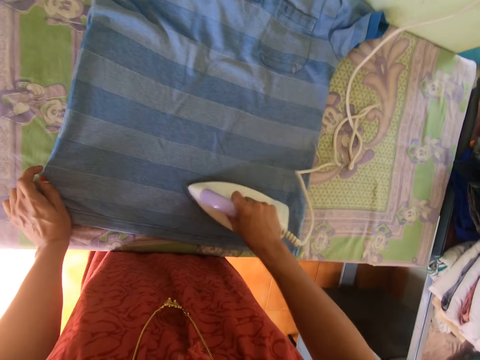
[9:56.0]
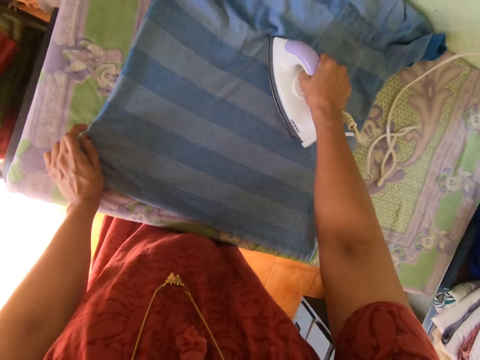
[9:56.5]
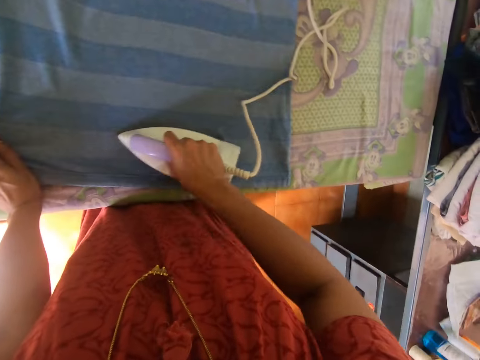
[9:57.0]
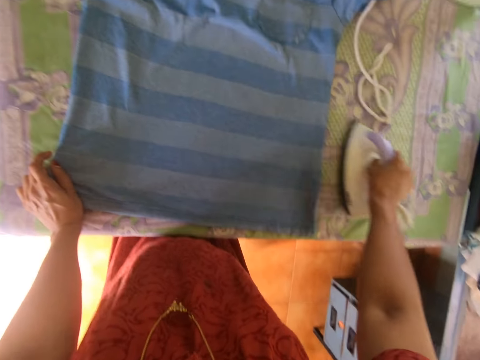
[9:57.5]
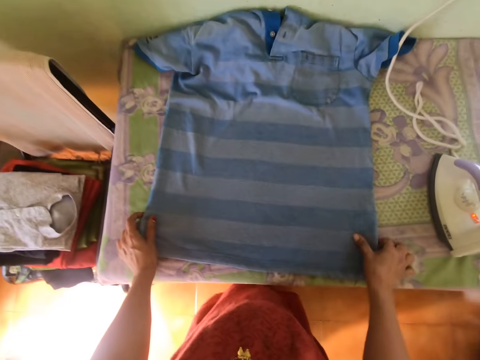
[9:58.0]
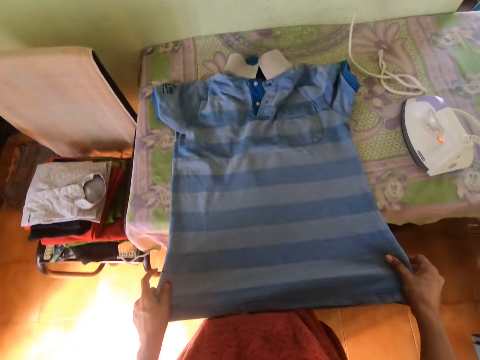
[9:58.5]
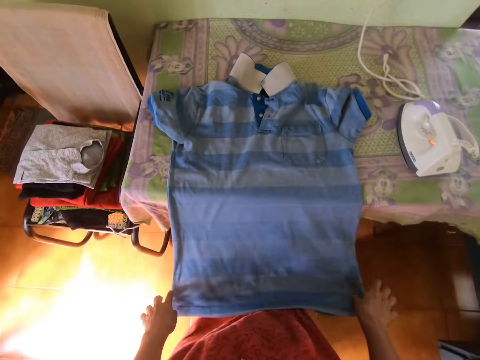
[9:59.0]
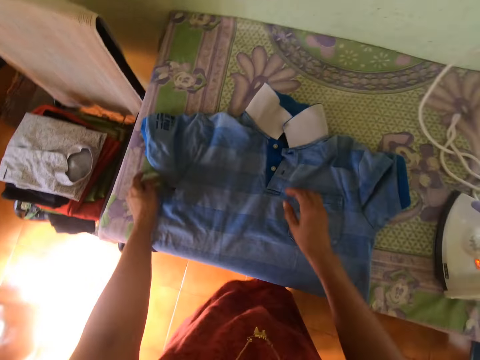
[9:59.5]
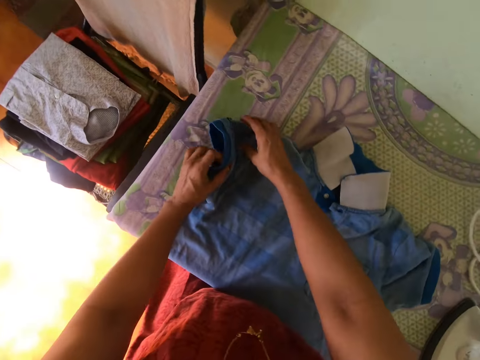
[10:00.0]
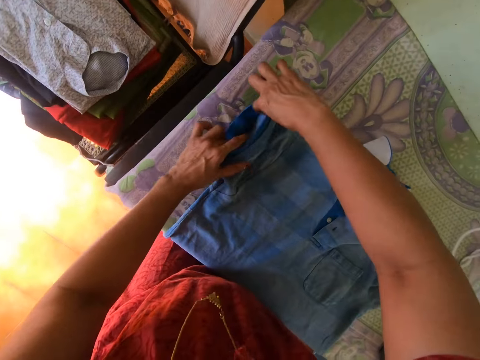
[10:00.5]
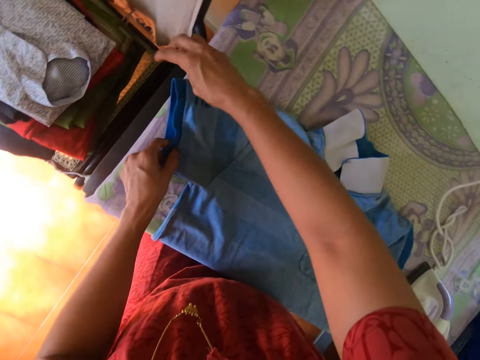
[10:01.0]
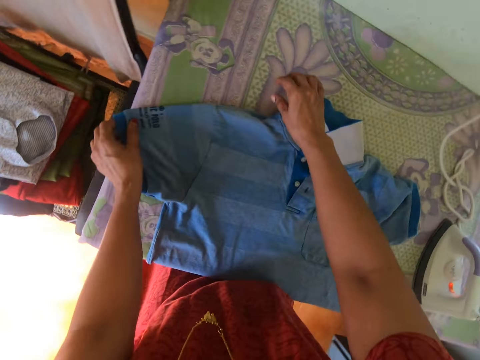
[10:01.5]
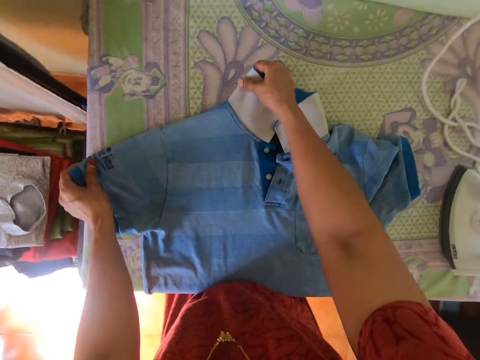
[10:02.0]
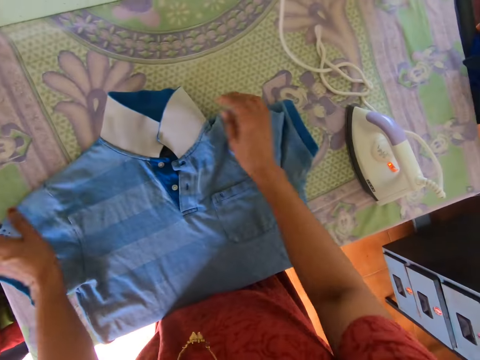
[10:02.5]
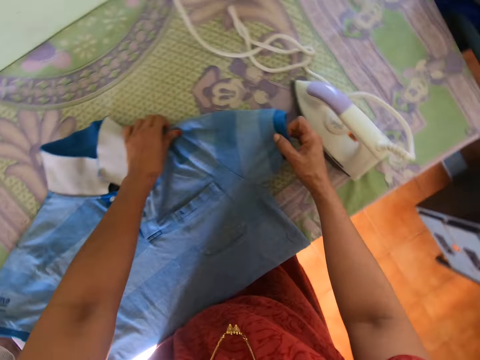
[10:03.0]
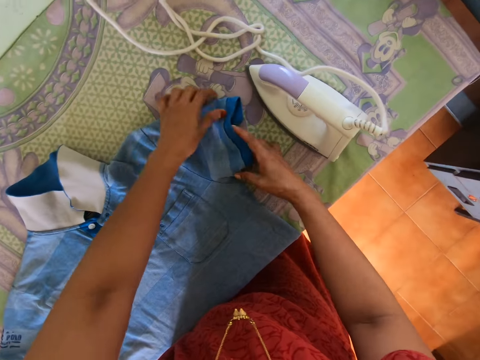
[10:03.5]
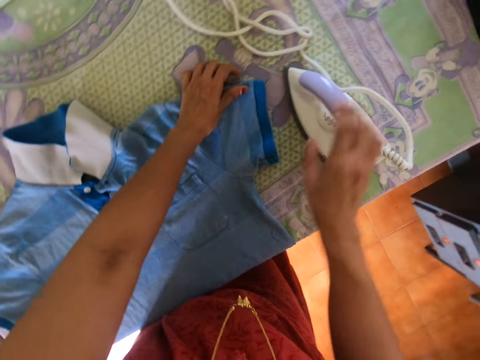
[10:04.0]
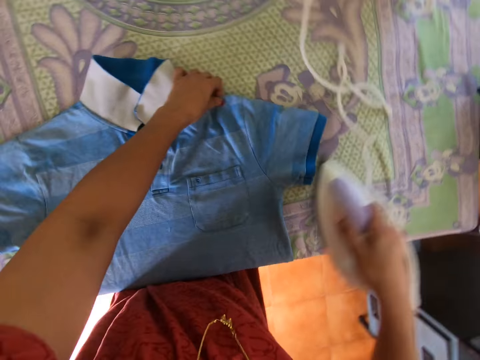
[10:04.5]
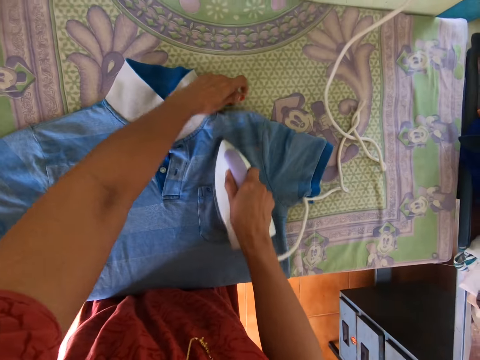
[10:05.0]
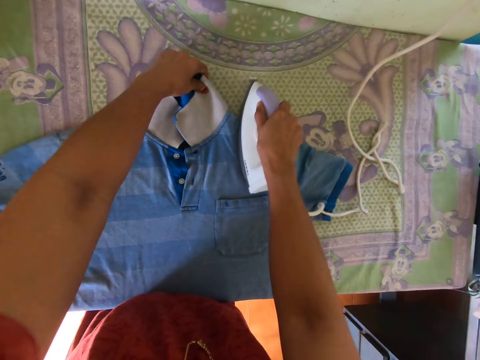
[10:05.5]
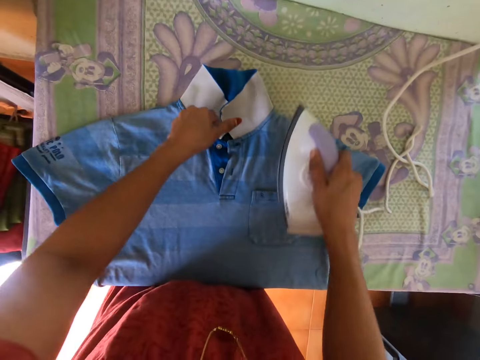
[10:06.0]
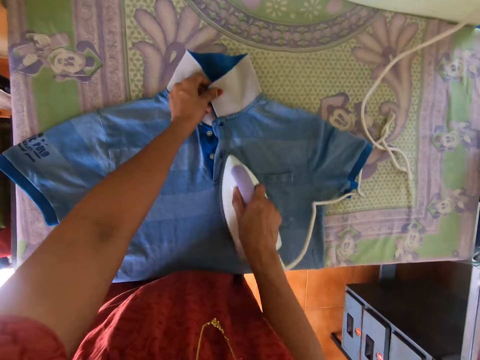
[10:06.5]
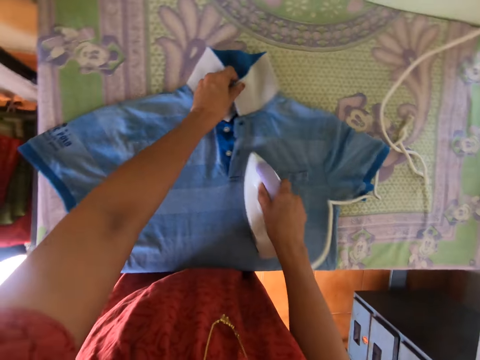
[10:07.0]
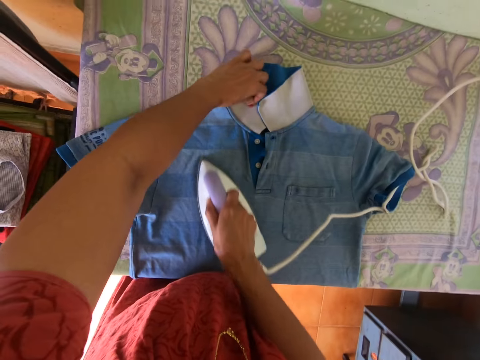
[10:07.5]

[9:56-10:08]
The camera wearer drops the iron on the ironing board with his right hand. He adjusts the t-shirt on the ironing board with both hands. He picks up the iron from the ironing board with his right hand. He presses the t-shirt on the ironing board with the iron in his right hand.

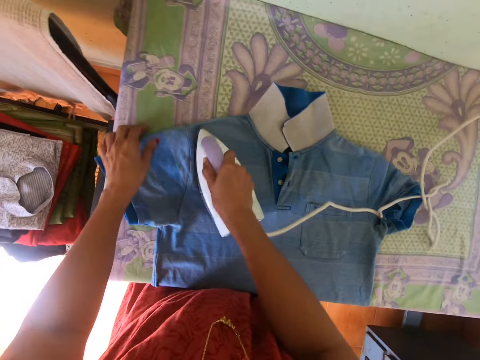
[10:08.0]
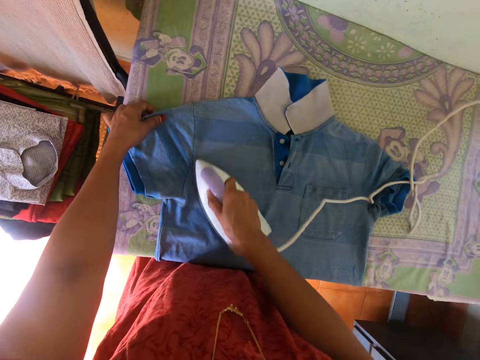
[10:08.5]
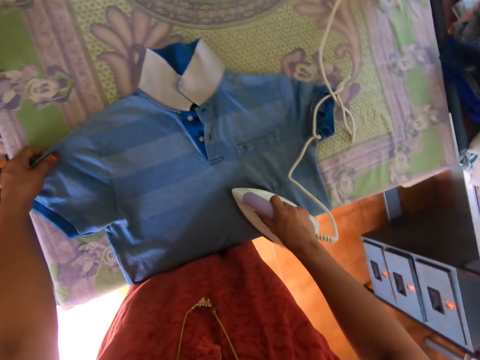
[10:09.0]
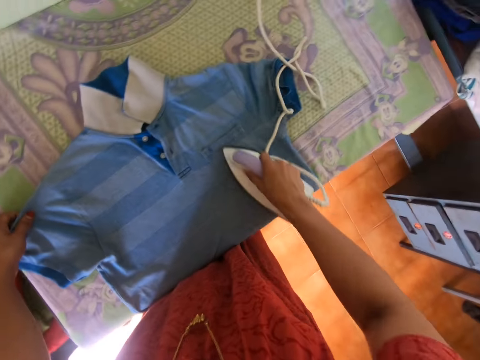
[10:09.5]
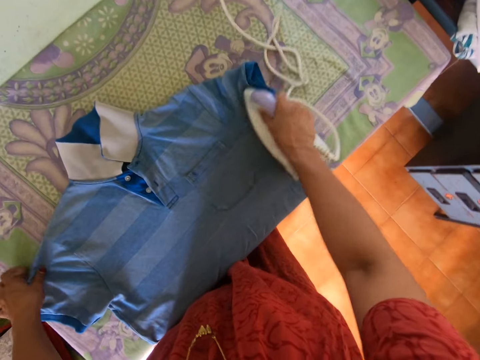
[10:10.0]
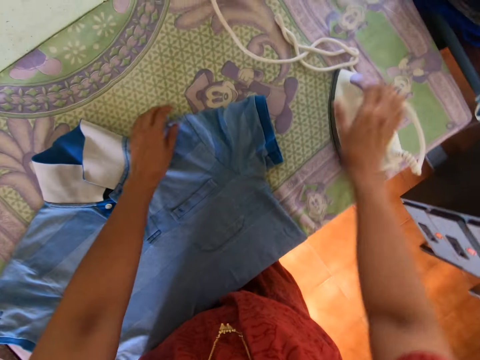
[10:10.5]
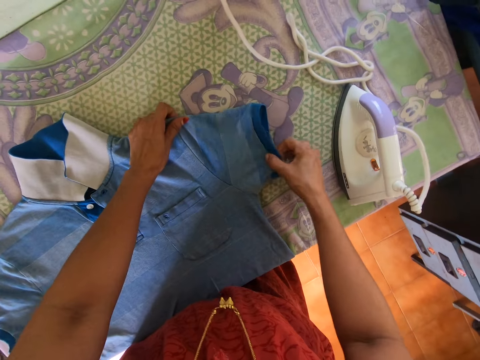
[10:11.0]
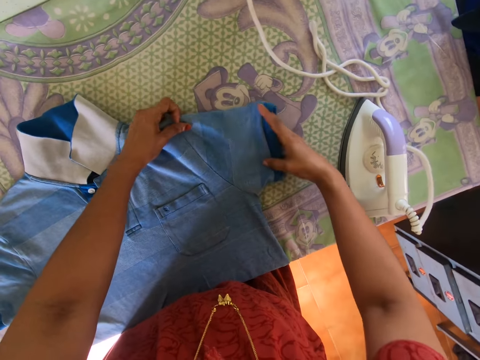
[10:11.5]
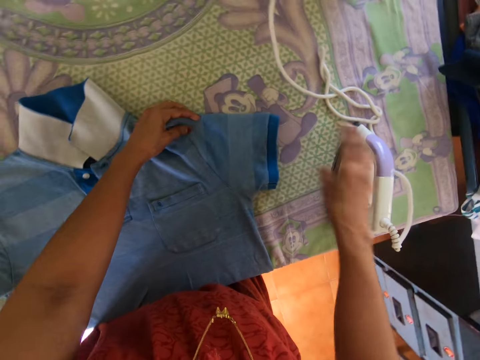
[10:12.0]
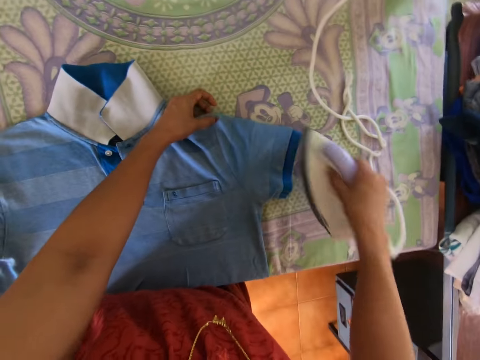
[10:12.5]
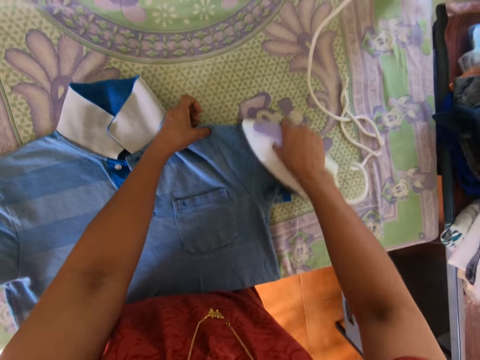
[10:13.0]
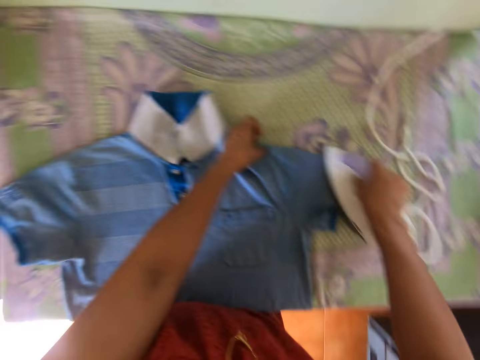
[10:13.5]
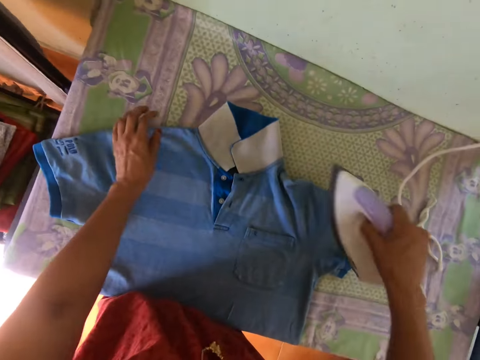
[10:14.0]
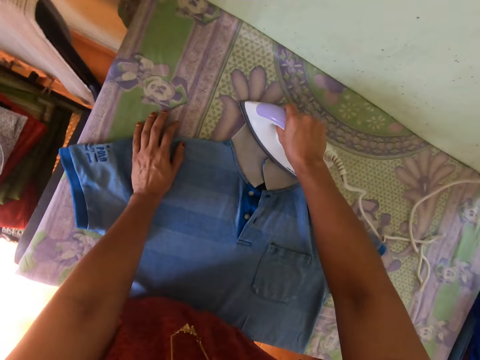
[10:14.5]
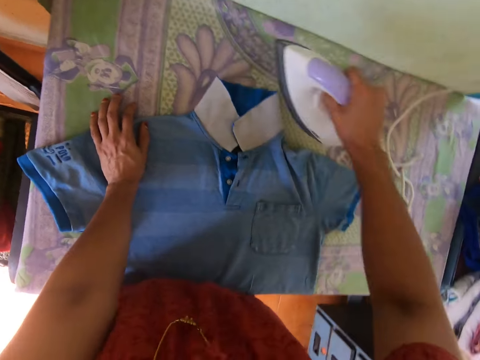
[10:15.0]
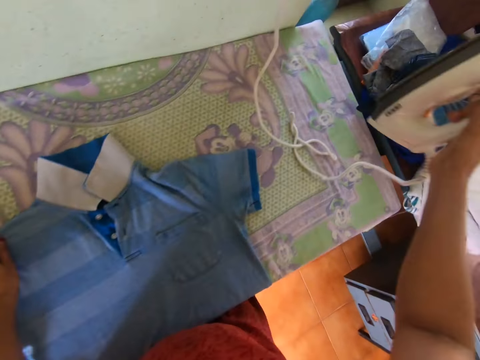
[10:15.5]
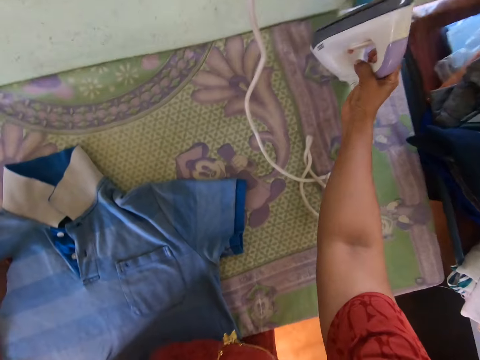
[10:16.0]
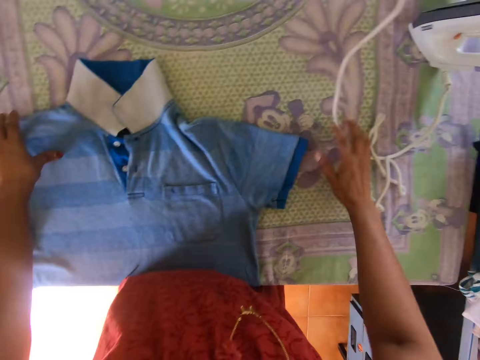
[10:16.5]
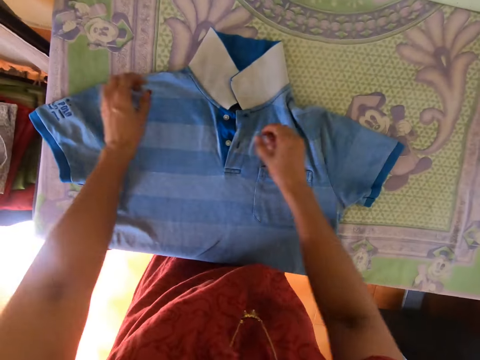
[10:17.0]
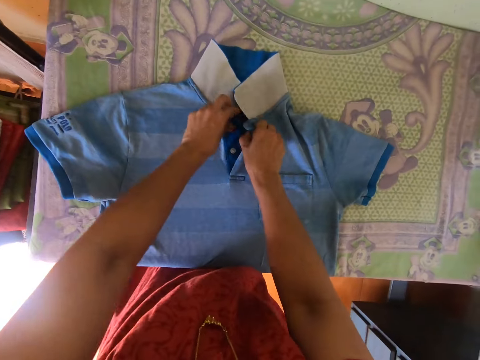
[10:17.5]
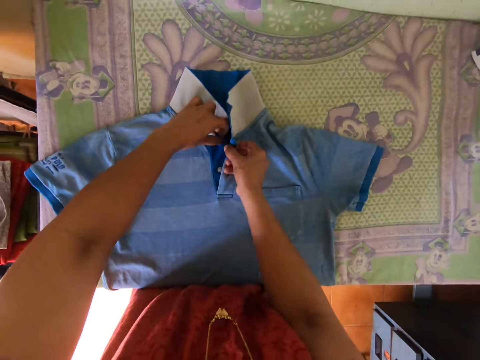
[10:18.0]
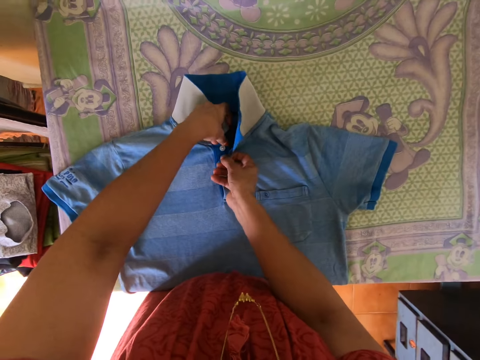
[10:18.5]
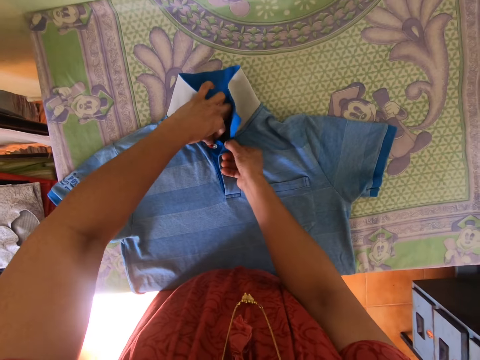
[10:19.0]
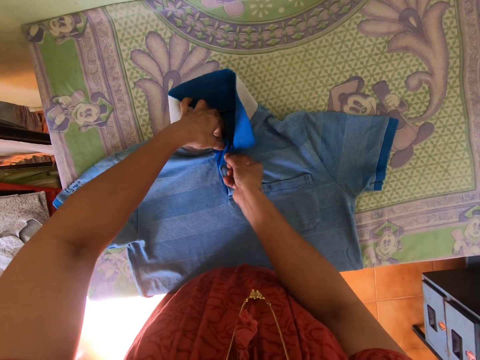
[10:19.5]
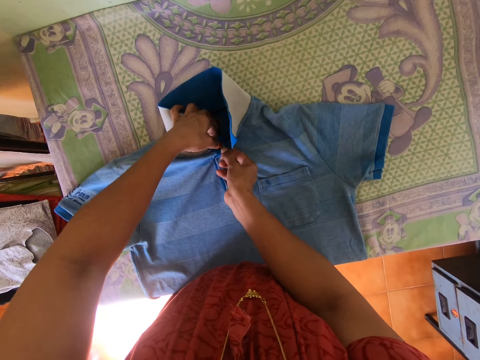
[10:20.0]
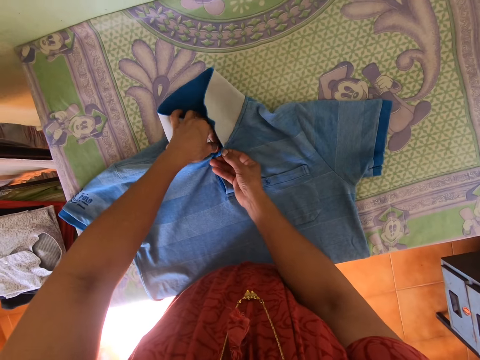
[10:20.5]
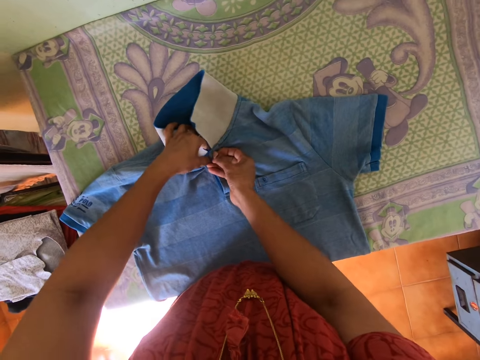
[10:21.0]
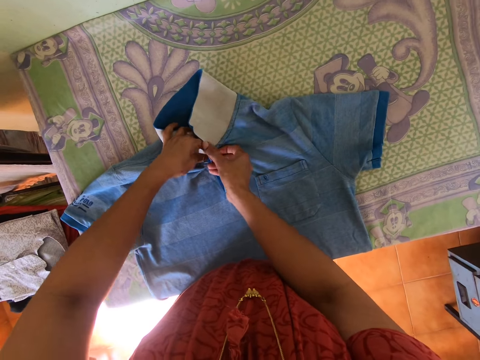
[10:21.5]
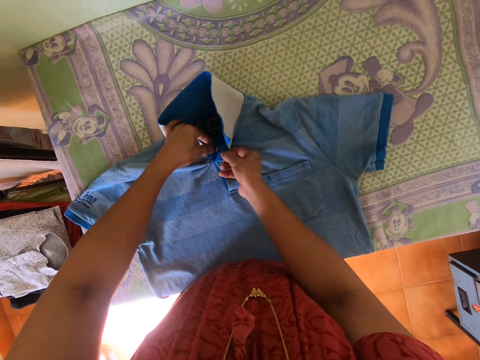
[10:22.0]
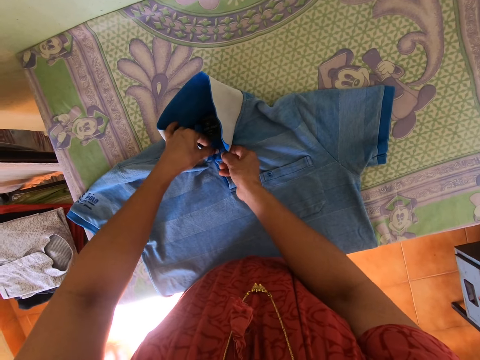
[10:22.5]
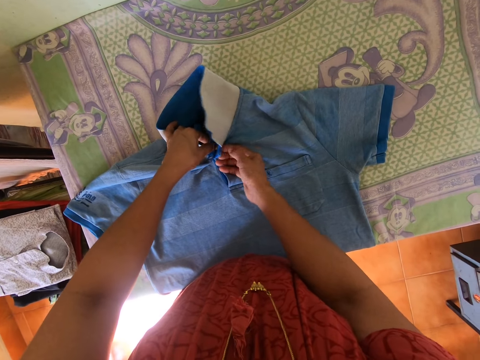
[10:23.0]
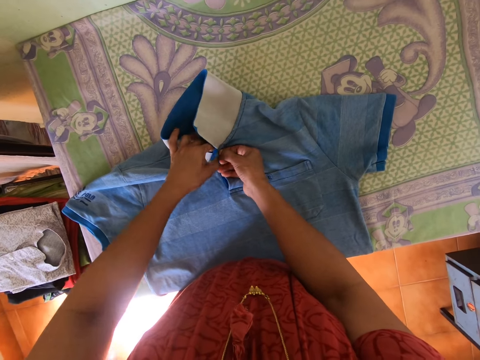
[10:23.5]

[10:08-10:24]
The camera wearer drops the iron on the ironing board with his right hand. He adjusts the t-shirt on the ironing board with both hands. He interacts with a woman. He picks up the iron from the ironing board with his right hand. He presses the t-shirt on the ironing board with the iron in his right hand. He drops the iron on the ironing board with his right hand. He moves the cable of the iron on the ironing board with his right hand. He buttons the t-shirt on the ironing board with both hands.
